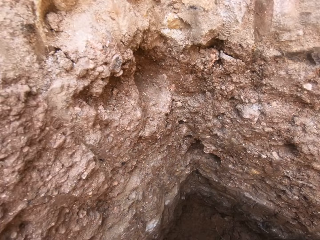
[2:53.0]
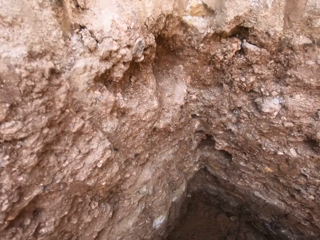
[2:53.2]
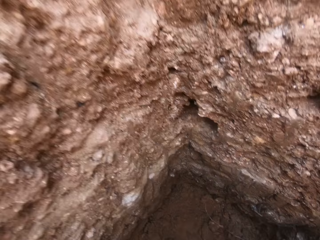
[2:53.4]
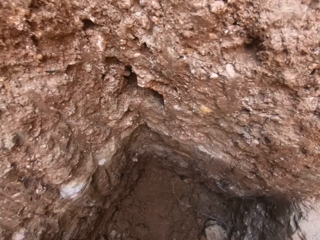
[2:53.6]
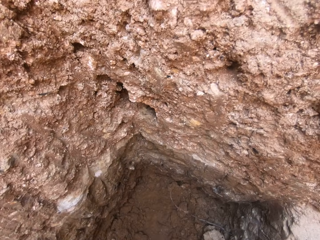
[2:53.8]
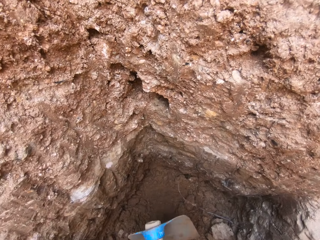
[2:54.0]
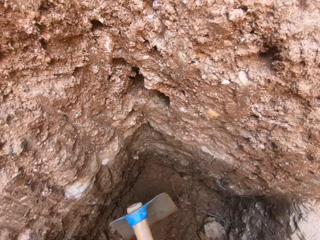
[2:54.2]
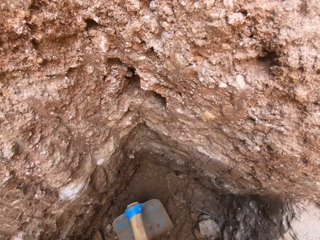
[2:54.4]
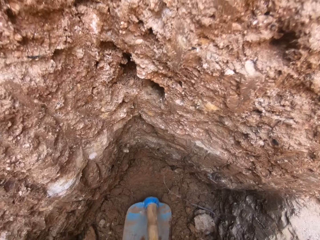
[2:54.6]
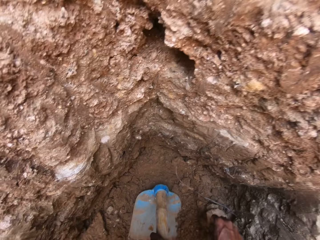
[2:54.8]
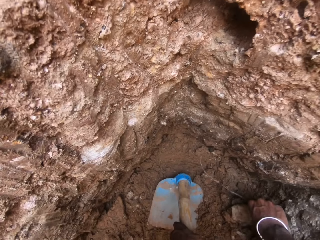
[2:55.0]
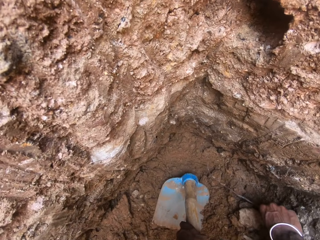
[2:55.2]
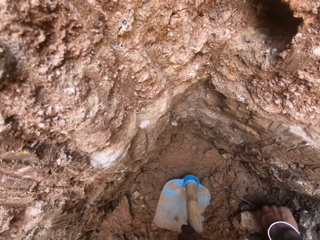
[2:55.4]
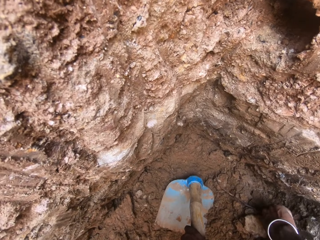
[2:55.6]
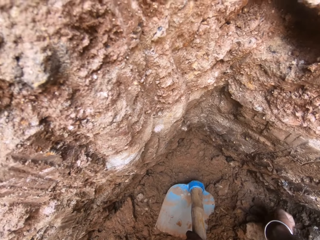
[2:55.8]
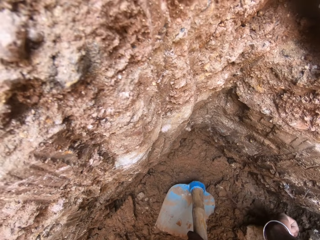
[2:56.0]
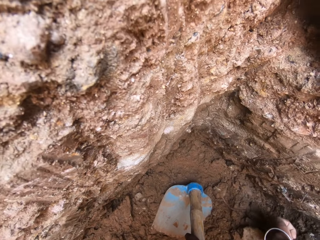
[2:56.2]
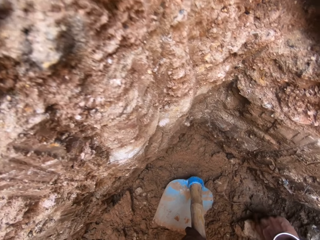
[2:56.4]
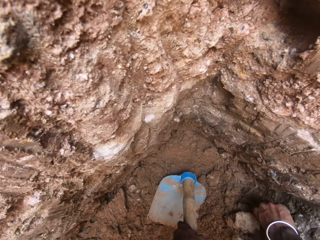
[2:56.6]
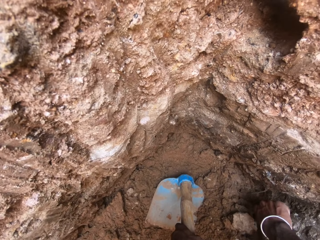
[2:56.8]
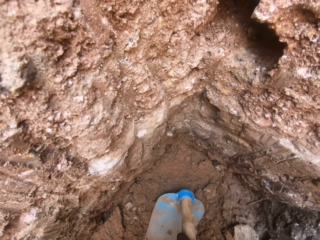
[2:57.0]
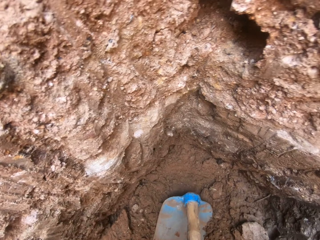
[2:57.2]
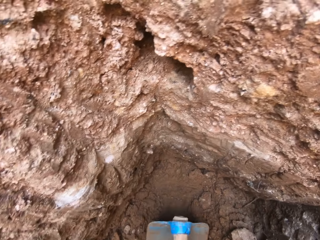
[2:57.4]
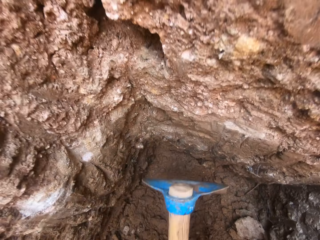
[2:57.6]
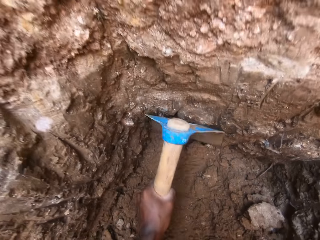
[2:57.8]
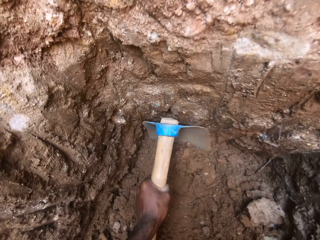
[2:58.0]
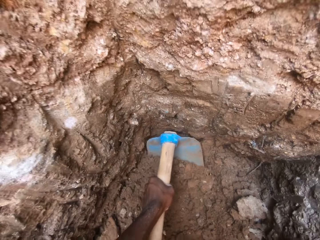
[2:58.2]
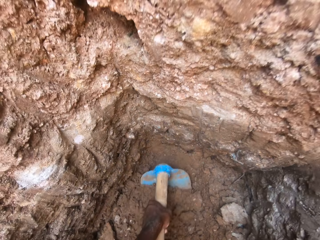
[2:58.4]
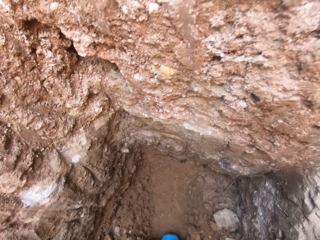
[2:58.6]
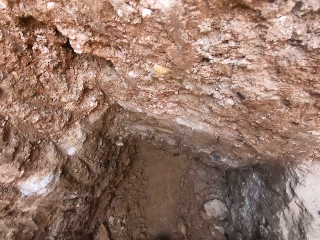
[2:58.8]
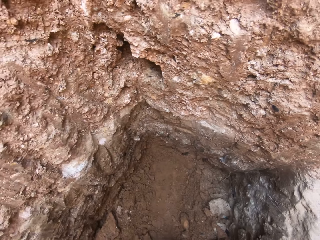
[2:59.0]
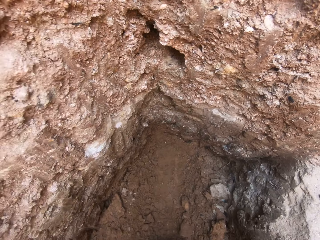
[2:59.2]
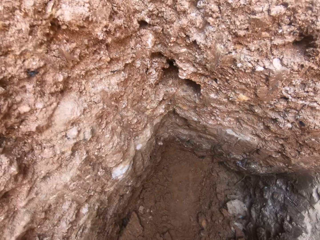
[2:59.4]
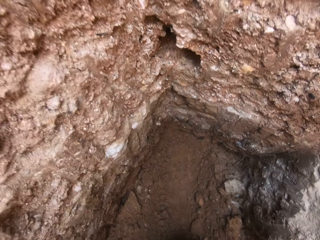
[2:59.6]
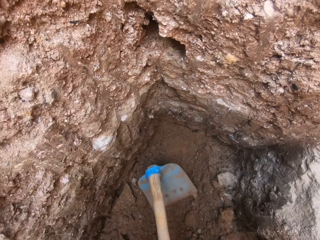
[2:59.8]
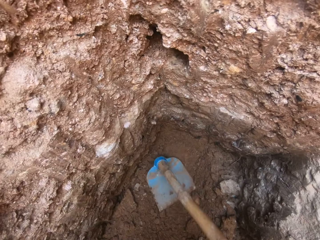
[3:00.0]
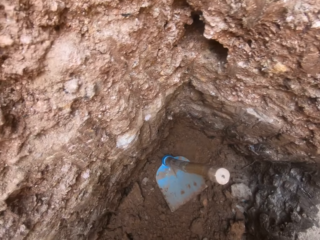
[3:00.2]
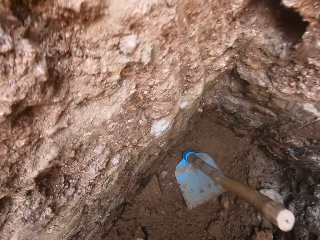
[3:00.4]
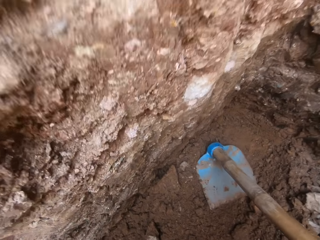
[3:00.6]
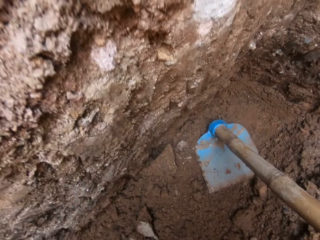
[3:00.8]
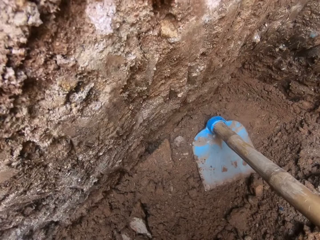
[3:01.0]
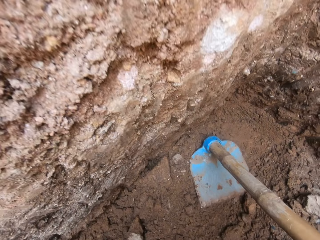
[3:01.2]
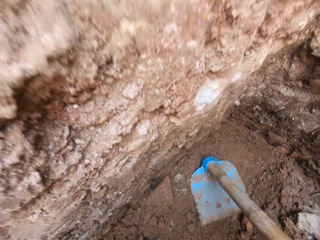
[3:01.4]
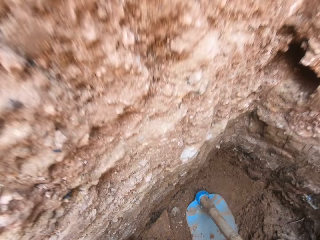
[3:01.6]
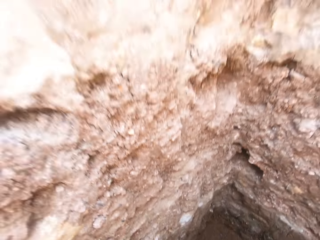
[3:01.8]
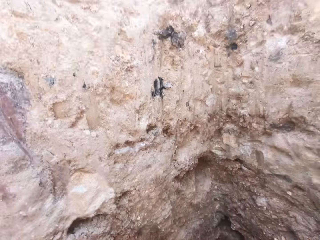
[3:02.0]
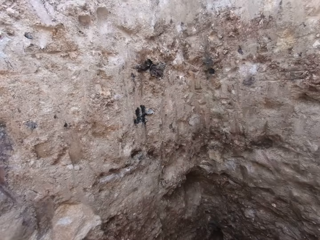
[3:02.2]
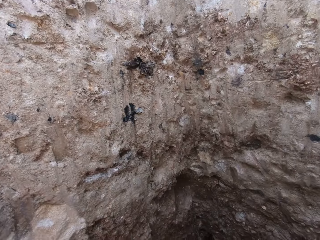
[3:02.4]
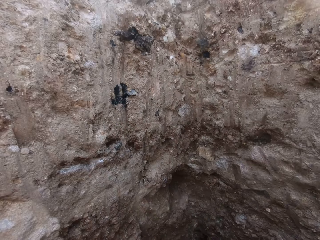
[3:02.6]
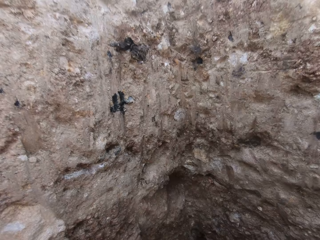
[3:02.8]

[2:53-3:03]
The camera wearer removes a root from the soil. They scoop the soil into a basin with a hoe. They place the hoe aside.

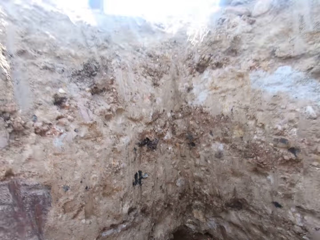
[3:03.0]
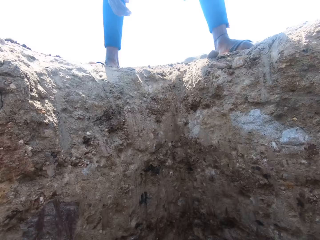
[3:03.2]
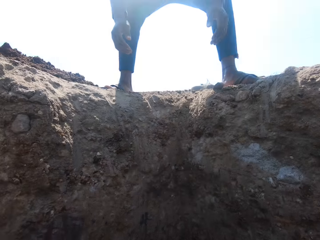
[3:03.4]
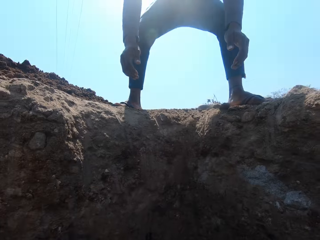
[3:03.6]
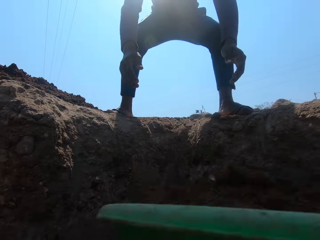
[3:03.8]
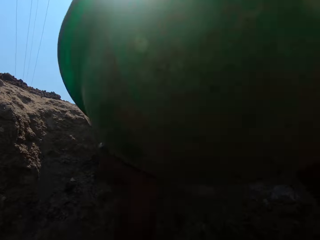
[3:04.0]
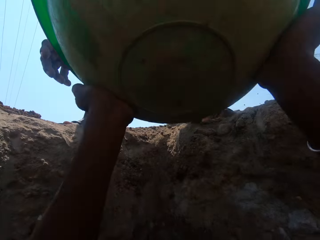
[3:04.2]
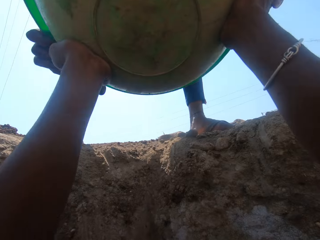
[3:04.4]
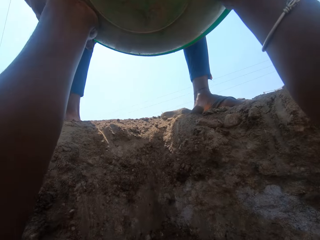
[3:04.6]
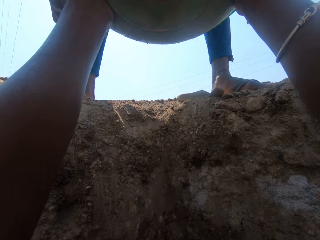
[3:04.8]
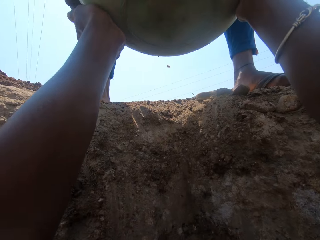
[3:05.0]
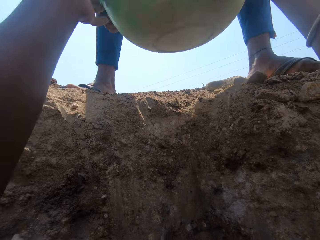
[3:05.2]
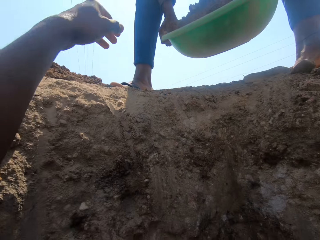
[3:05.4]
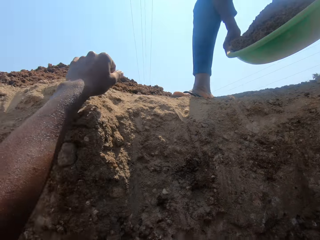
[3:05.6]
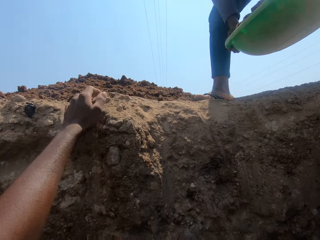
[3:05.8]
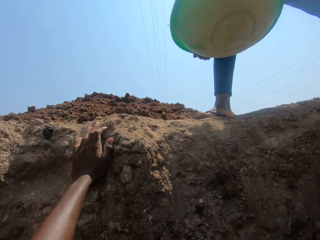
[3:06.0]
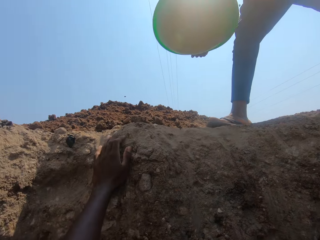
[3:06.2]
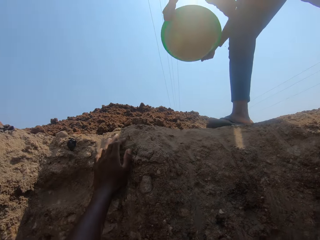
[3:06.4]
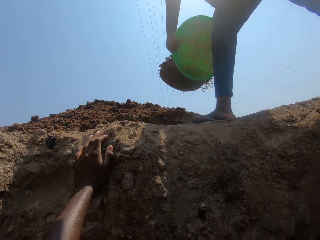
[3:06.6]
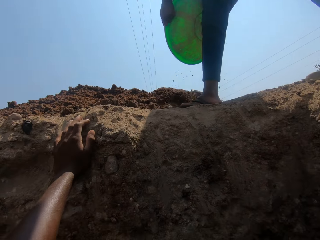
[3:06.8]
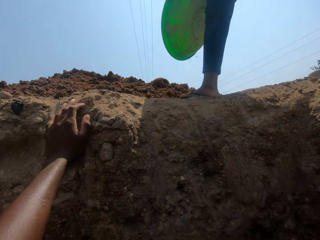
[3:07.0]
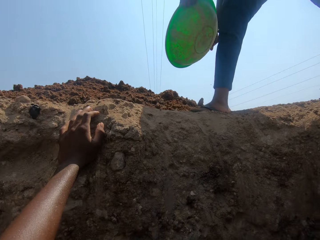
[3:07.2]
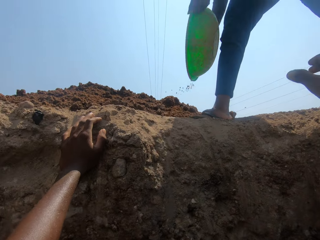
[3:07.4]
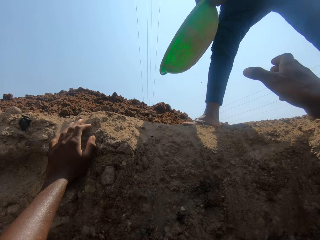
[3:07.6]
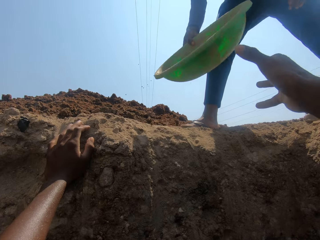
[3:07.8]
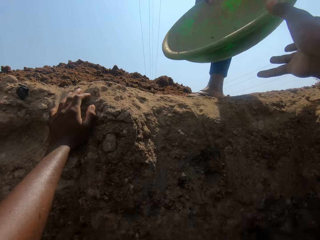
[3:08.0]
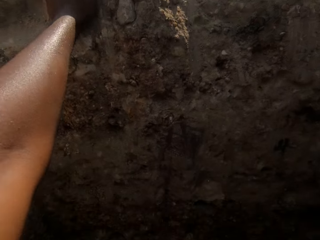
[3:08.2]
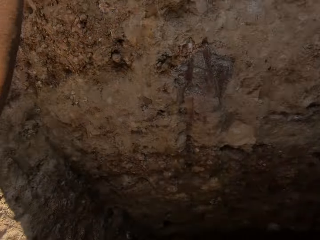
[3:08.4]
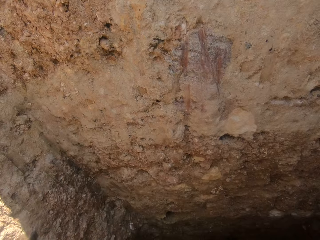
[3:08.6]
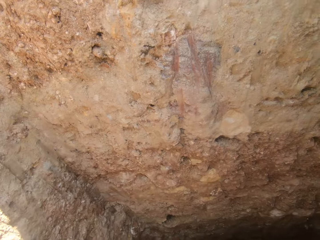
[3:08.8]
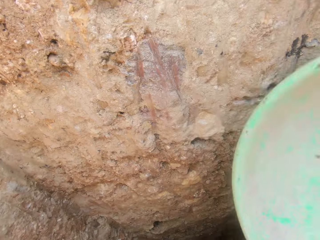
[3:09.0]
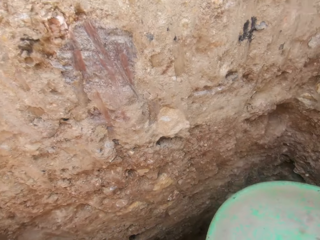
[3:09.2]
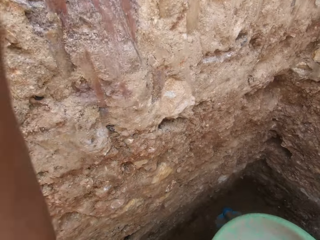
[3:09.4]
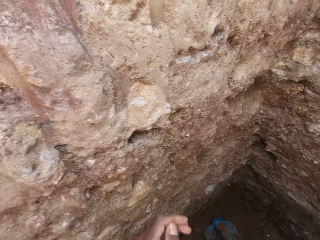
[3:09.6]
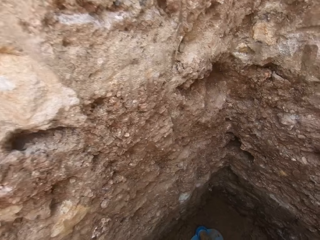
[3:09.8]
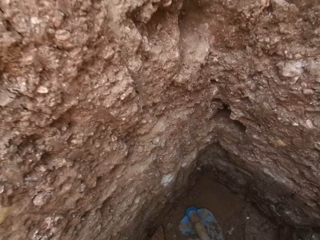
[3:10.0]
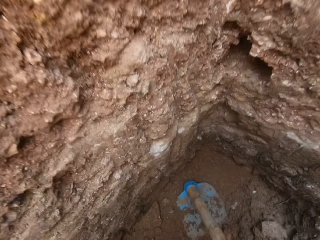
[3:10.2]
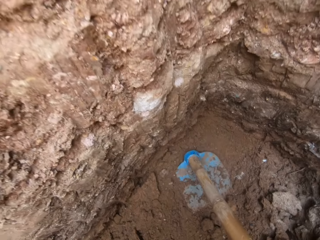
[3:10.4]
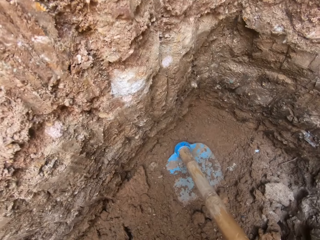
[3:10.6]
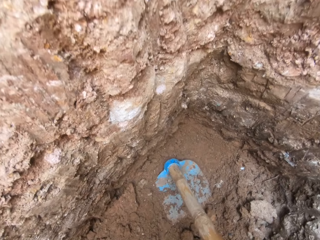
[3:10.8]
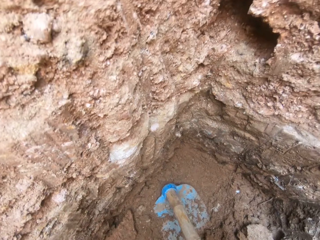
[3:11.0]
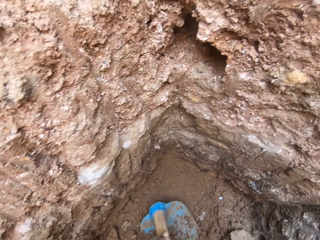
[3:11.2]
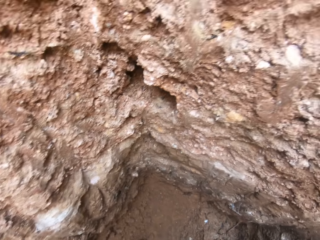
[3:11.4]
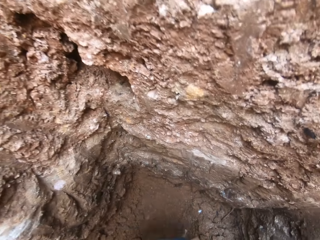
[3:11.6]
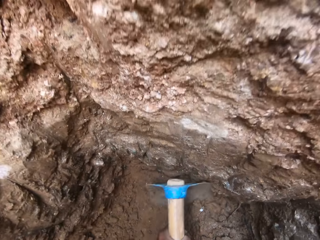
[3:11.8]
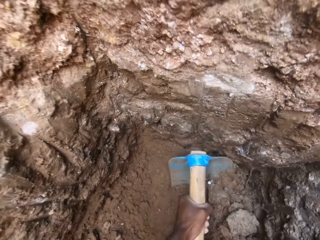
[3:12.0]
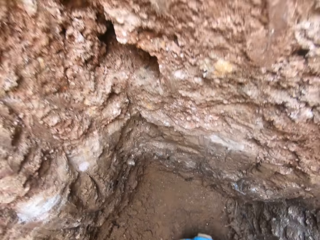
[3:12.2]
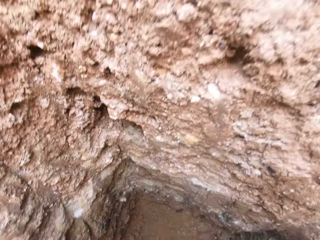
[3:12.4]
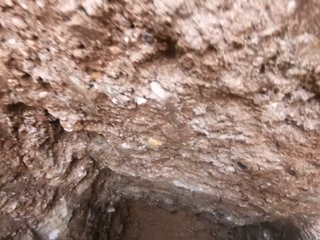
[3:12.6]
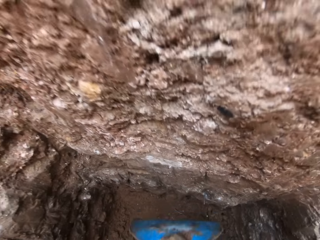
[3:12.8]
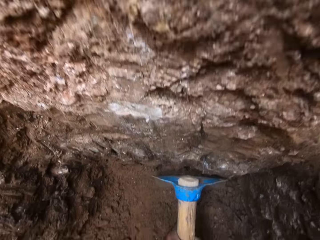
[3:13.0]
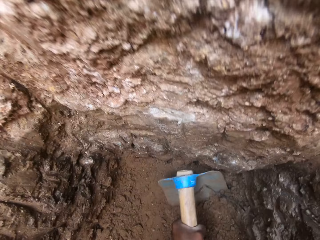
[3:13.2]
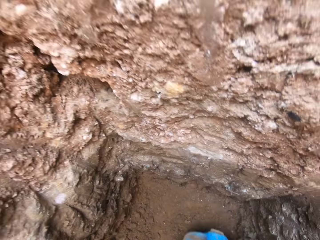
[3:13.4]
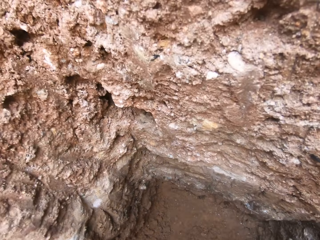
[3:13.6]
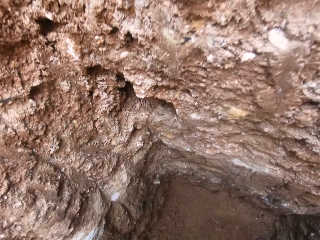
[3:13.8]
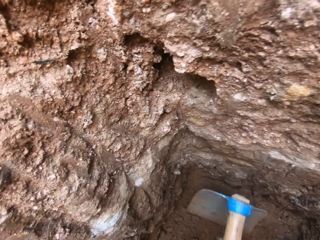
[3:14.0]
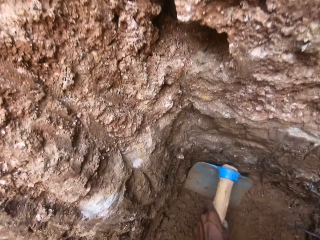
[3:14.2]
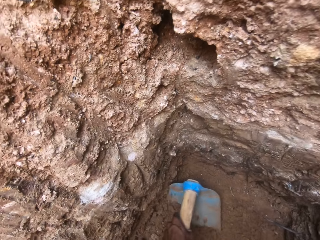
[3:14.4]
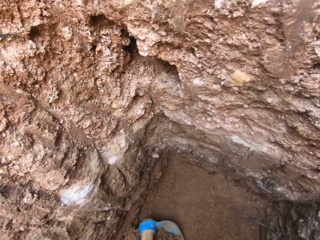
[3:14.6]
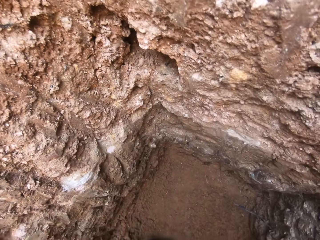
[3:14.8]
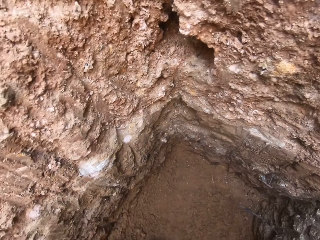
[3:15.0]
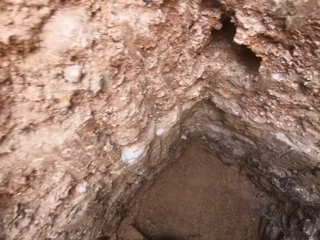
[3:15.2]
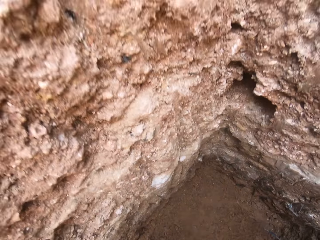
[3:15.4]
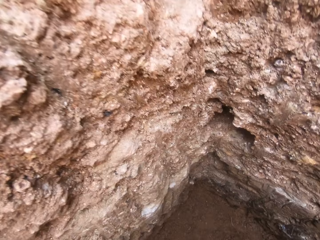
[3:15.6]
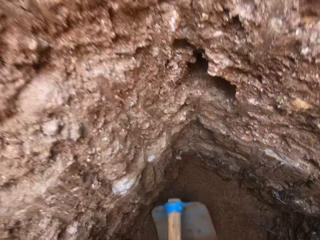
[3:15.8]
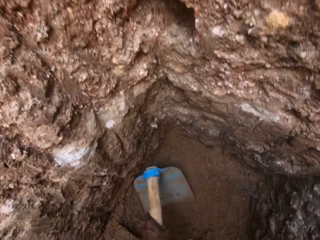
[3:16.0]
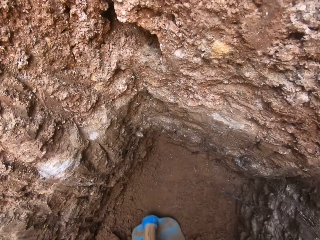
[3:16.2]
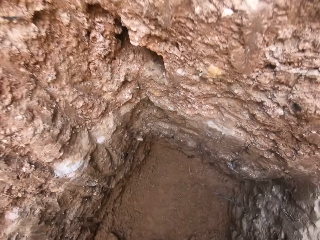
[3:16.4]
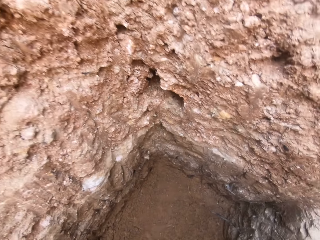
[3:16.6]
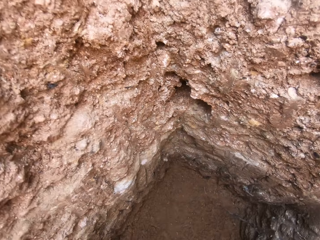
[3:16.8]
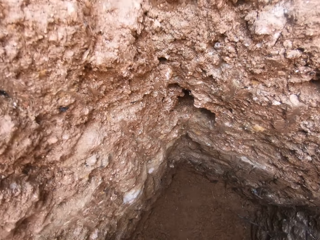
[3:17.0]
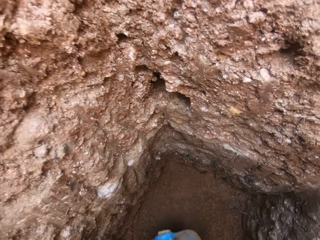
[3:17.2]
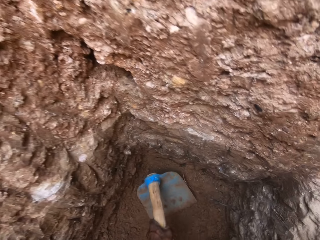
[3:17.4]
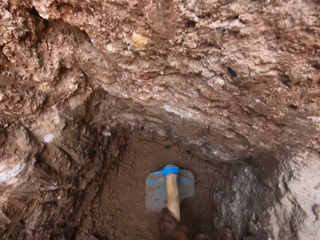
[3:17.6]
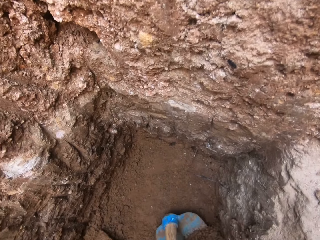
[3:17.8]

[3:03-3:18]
The camera wearer gives the soil basin to a person. The person empties the soil from the basin. The camera wearer takes the basin from the person. They dig with a shovel. They scoop the soil into the basin with a hoe.
